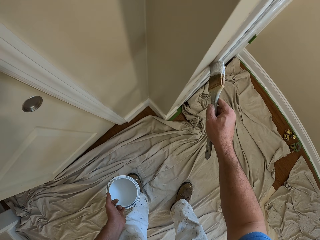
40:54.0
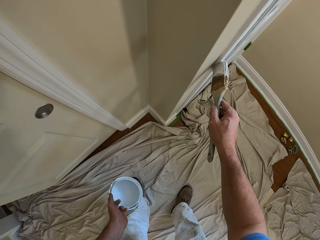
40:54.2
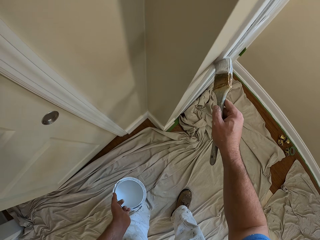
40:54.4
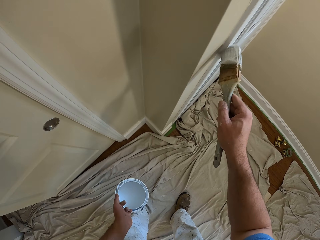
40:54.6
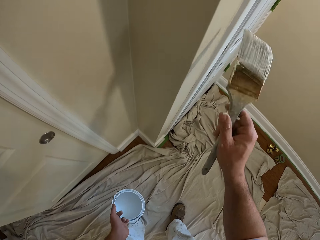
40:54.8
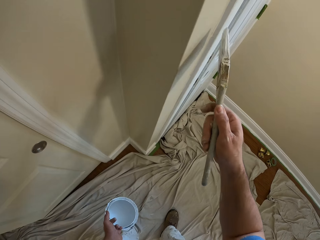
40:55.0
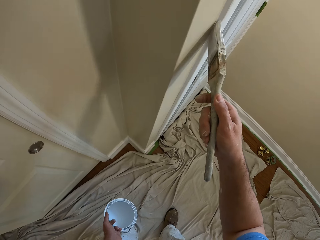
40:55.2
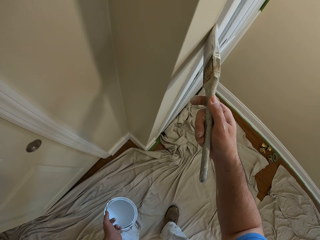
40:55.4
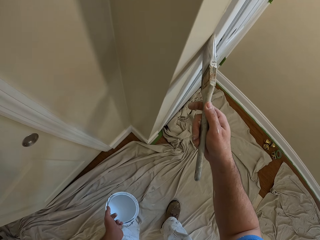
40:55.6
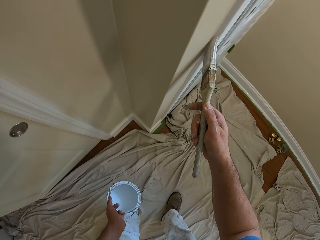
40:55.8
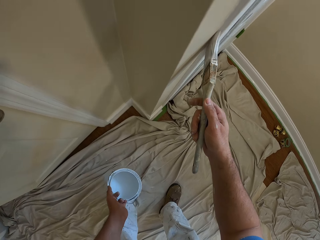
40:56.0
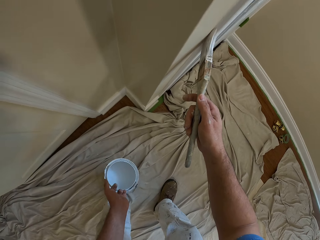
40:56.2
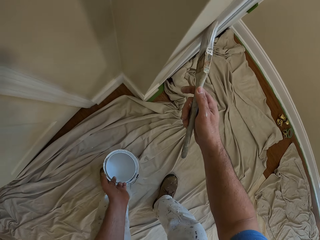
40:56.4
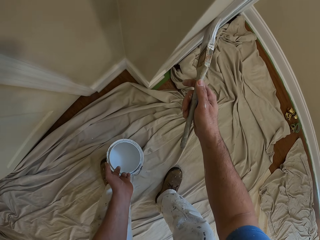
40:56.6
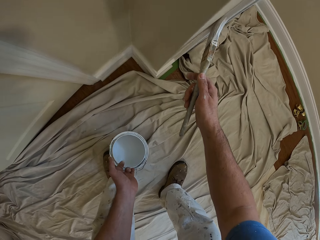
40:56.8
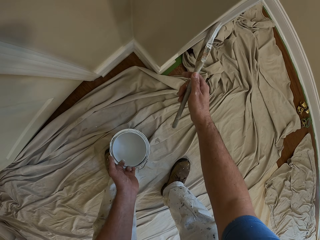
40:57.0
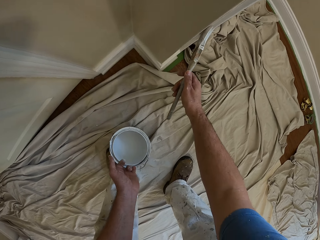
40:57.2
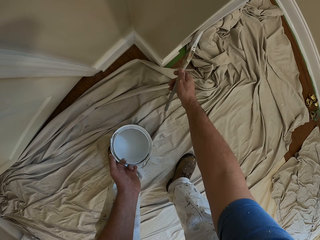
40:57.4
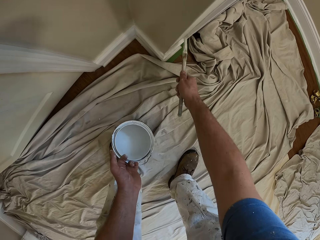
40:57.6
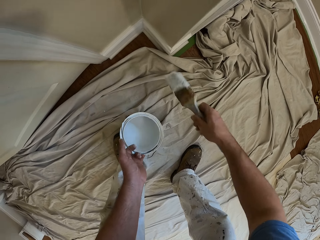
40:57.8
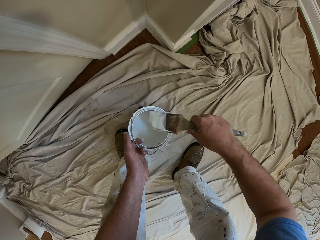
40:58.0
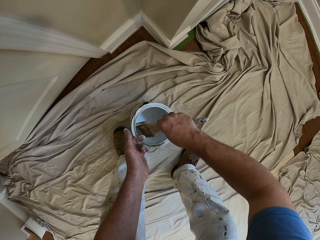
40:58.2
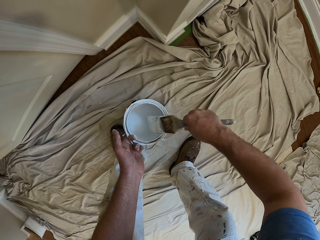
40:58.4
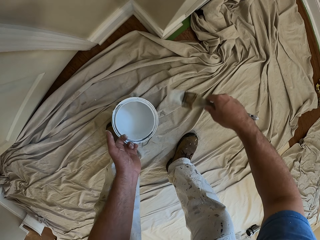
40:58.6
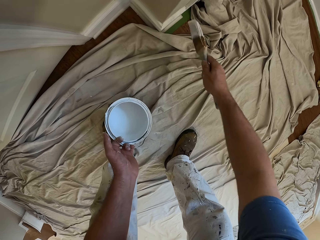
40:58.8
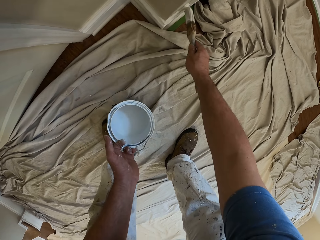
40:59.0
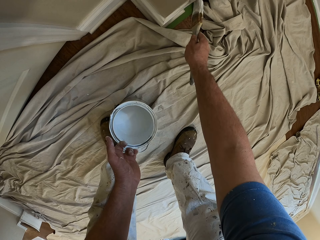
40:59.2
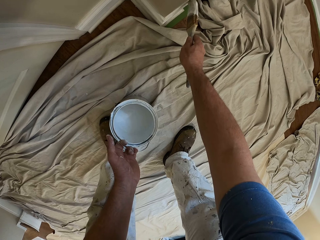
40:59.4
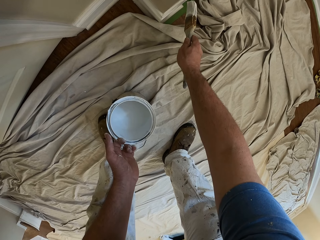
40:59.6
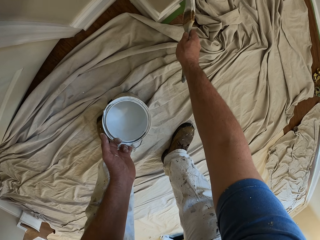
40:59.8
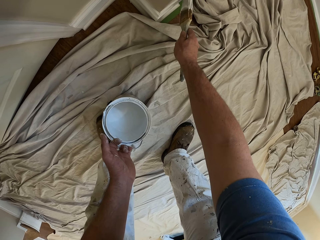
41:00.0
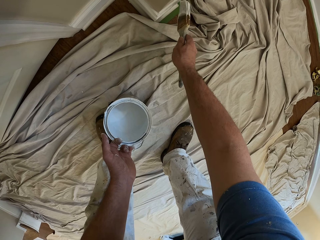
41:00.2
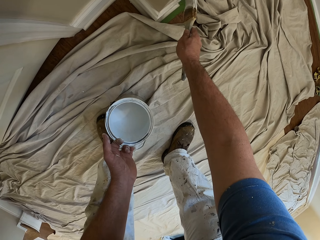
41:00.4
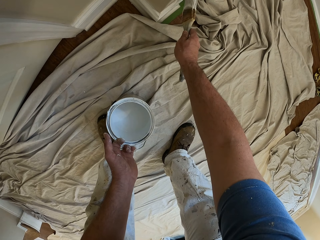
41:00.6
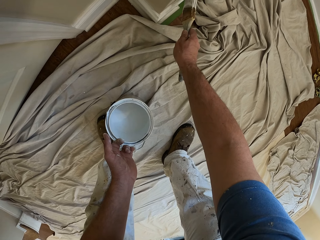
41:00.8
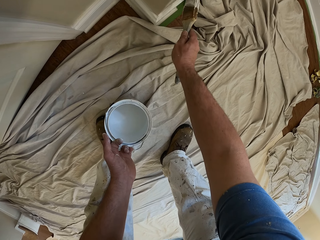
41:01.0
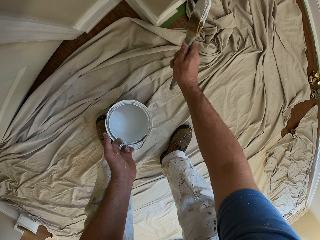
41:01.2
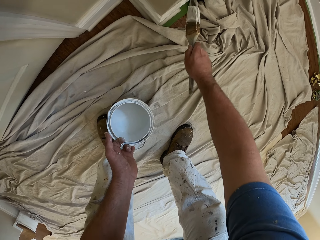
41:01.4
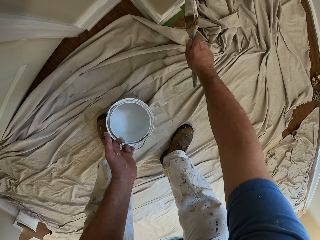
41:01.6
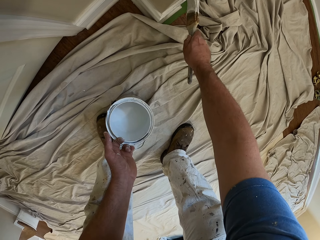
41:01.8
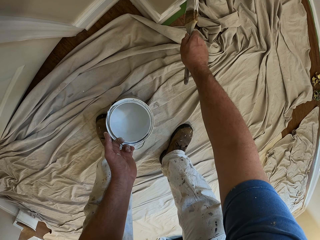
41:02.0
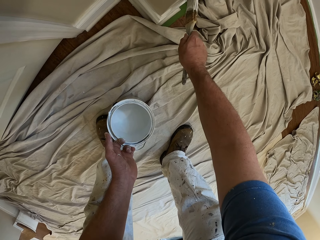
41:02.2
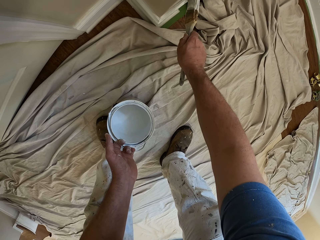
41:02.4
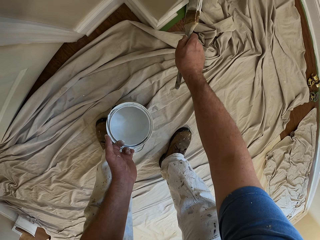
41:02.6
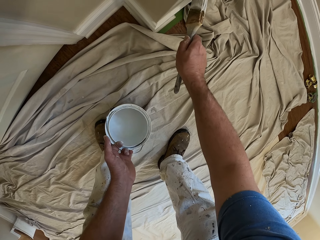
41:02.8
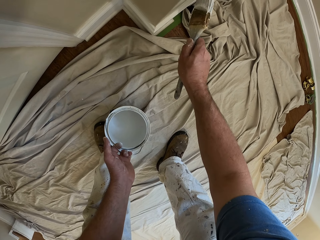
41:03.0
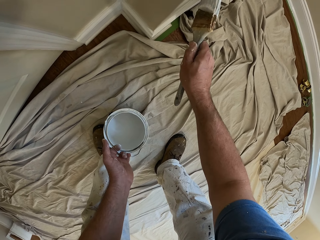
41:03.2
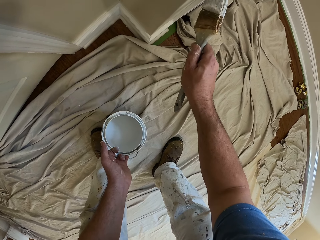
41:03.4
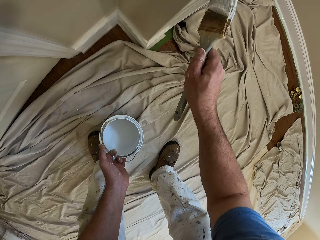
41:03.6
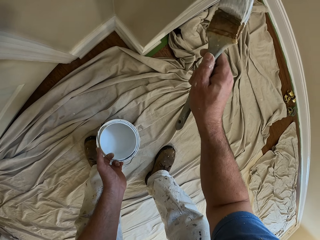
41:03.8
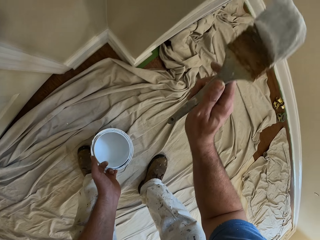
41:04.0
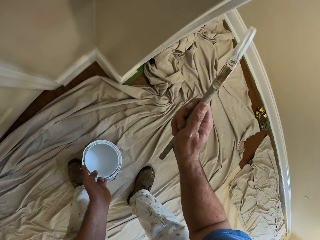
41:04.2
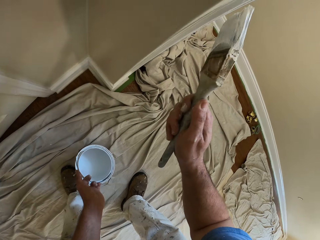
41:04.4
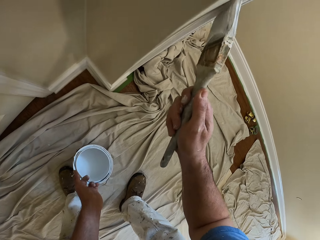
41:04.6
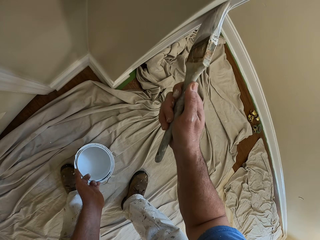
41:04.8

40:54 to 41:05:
The camera wearer scoops paint from the bucket of paint in his left hand. He paints the side frame of the door with the paint brush in his right hand.

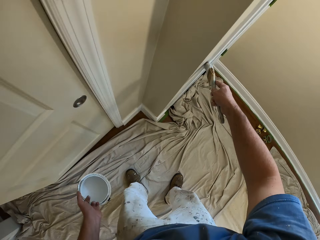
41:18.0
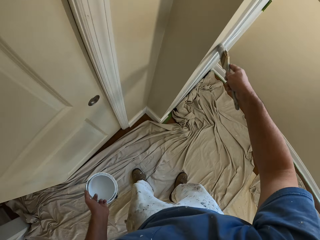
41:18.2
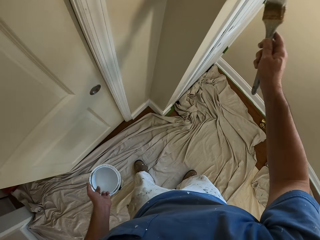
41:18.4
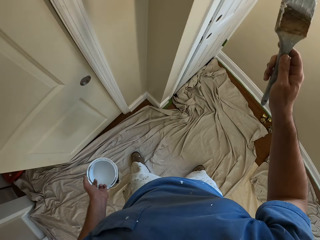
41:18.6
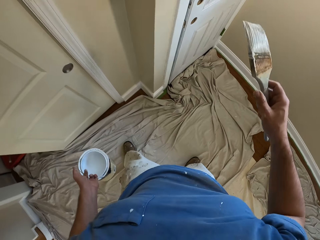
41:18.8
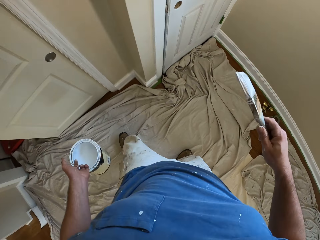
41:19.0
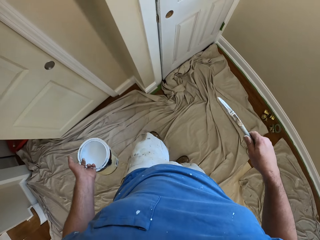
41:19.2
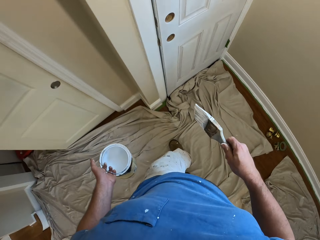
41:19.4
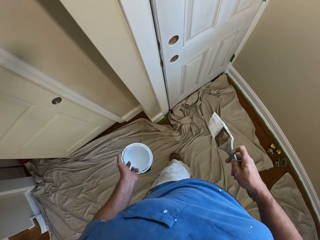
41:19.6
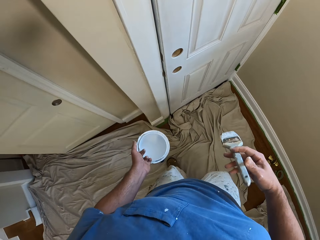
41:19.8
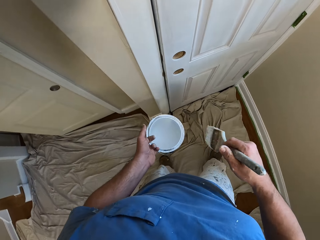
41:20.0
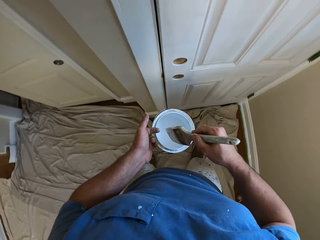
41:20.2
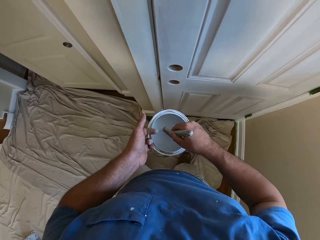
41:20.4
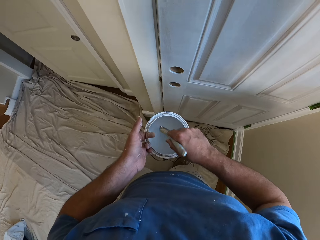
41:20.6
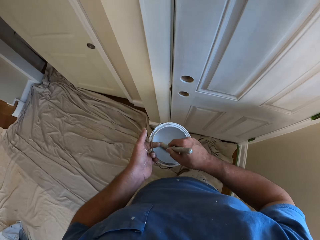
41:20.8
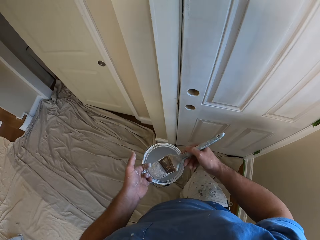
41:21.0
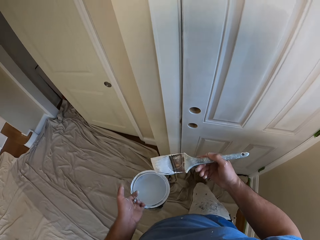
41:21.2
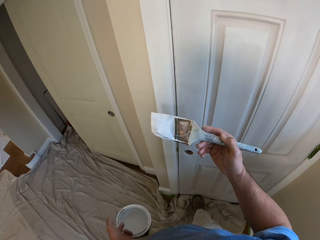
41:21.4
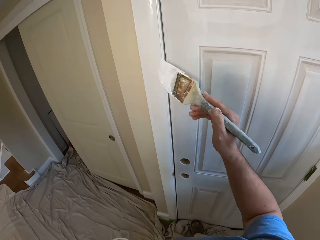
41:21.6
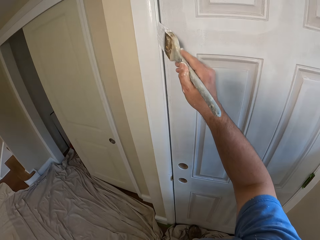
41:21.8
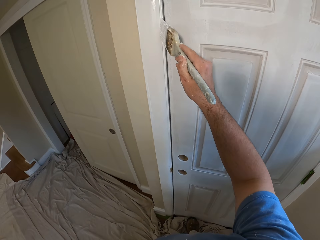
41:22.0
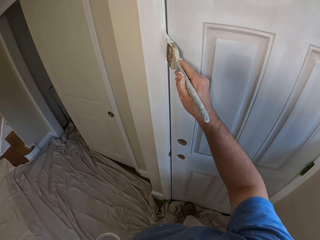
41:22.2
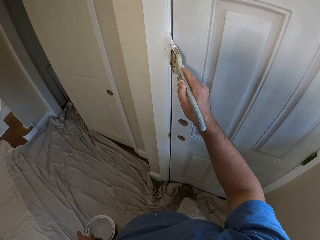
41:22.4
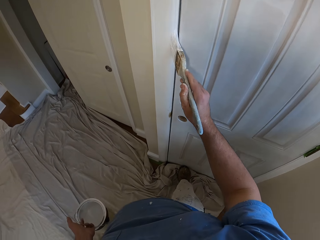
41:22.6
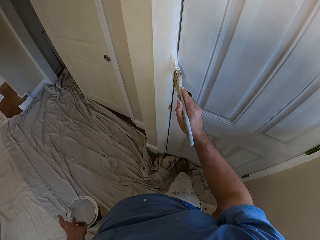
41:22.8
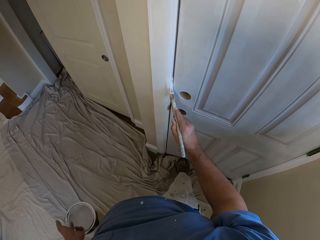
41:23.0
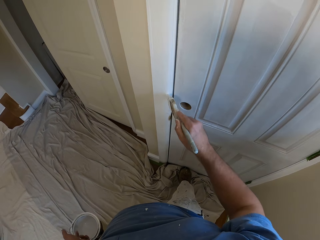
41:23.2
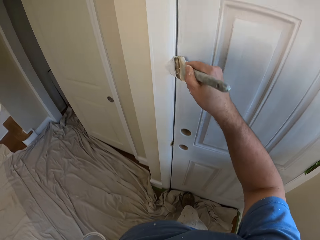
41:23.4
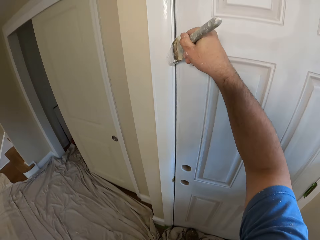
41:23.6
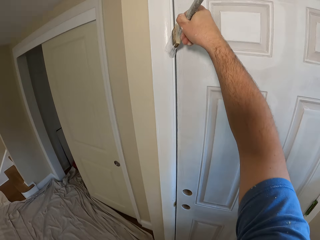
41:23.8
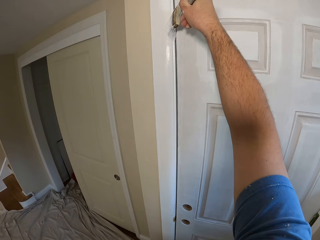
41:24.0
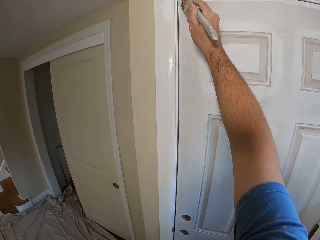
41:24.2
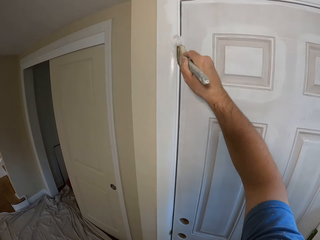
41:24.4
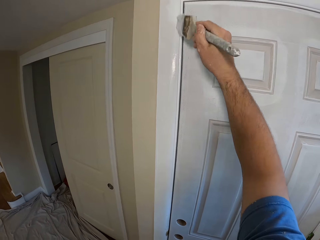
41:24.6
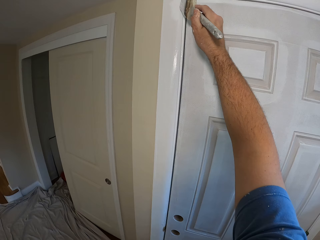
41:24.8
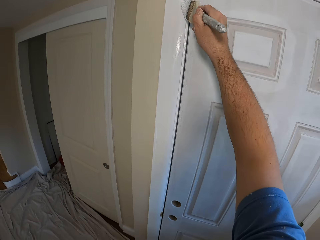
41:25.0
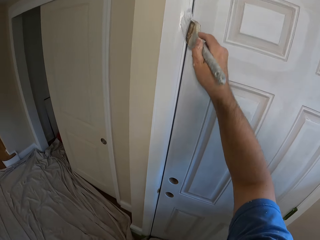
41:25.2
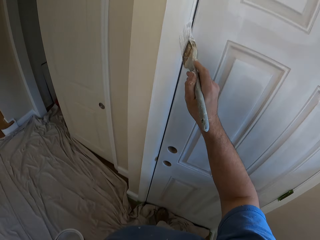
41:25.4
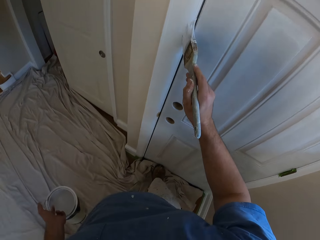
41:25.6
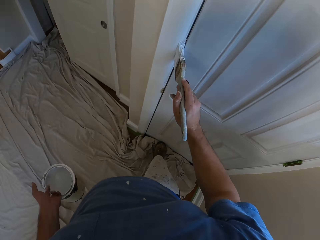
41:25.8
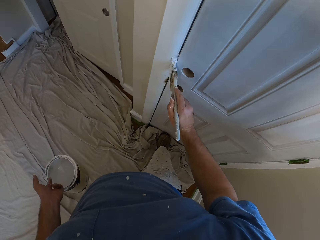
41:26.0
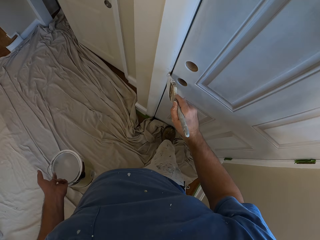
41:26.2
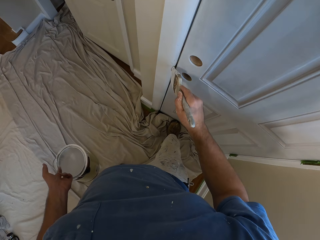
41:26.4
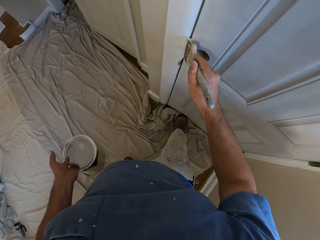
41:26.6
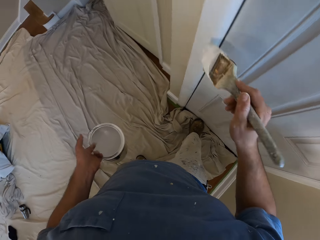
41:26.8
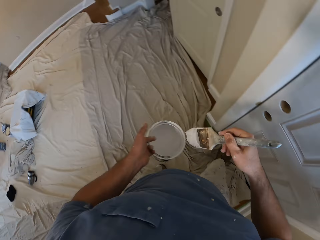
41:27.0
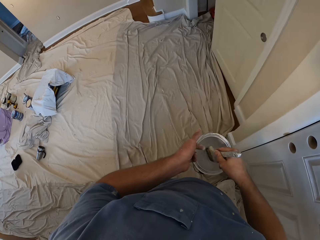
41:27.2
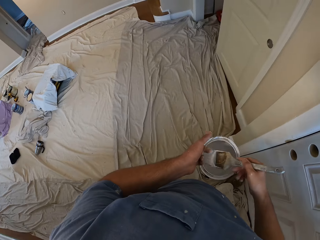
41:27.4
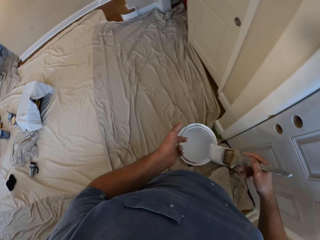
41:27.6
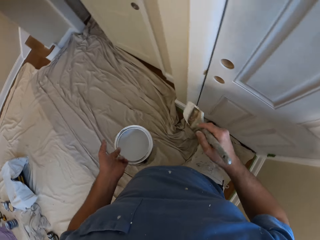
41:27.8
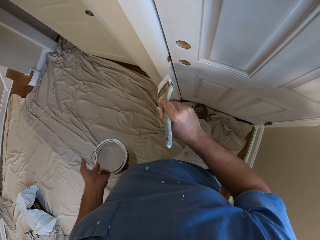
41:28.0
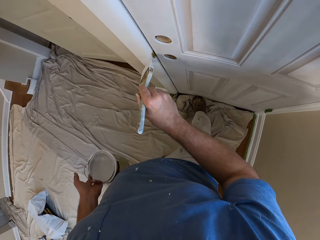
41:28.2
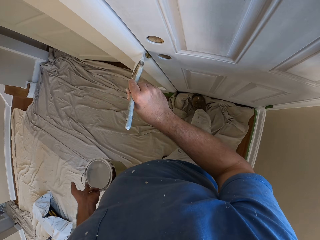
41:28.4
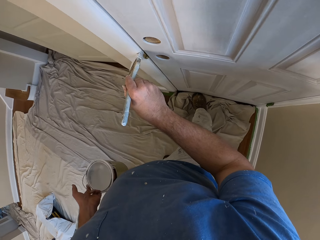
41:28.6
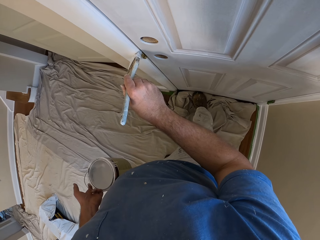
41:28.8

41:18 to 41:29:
The camera wearer walks to the front of the door. He scoops paint from the bucket of paint in his left hand. He paints the frame of the door with the paint brush in his right hand. He scoops paint from the bucket of paint in his left hand. He paints the wall.
